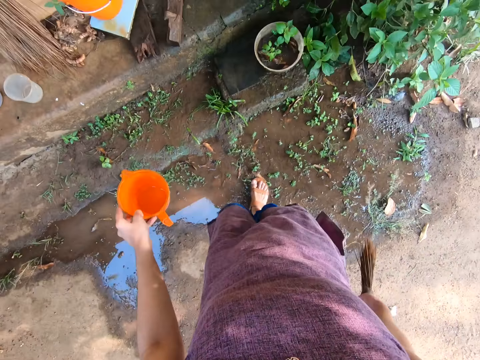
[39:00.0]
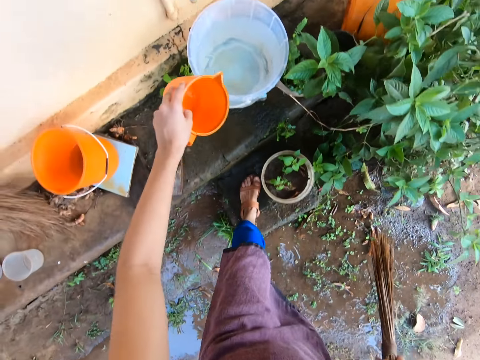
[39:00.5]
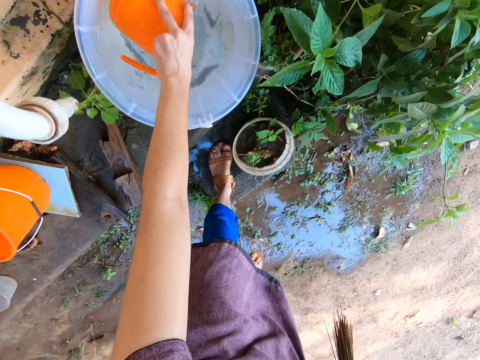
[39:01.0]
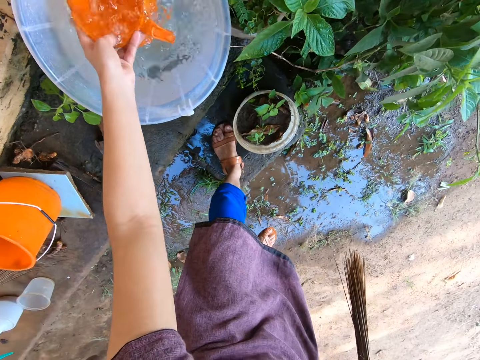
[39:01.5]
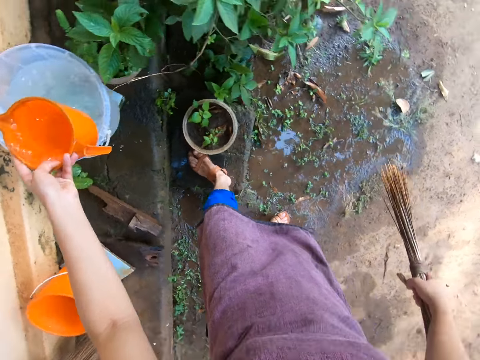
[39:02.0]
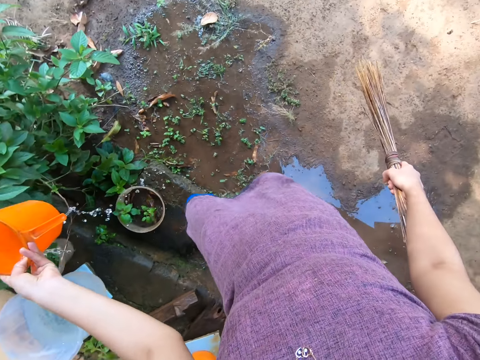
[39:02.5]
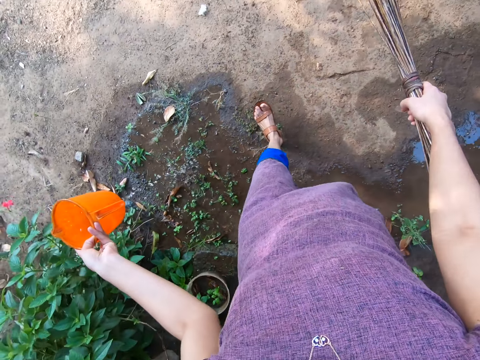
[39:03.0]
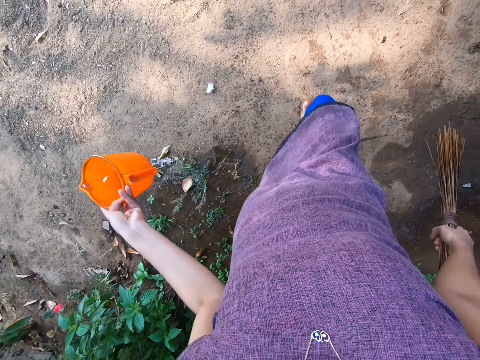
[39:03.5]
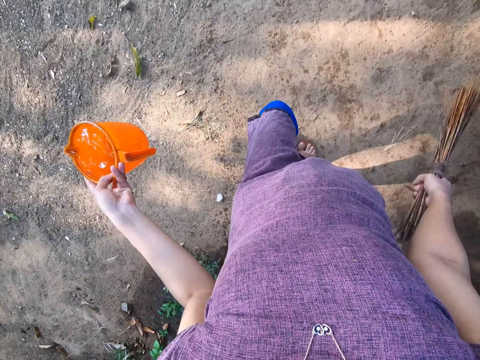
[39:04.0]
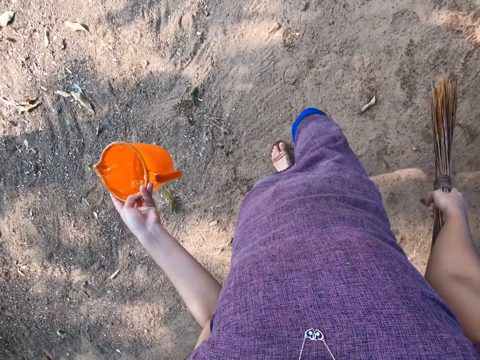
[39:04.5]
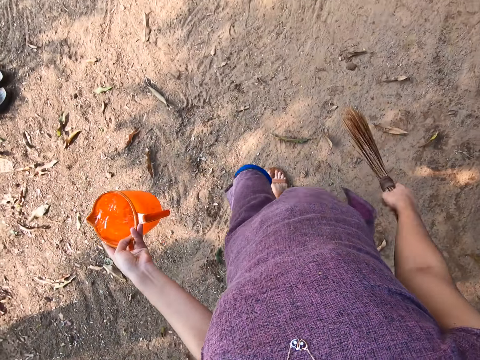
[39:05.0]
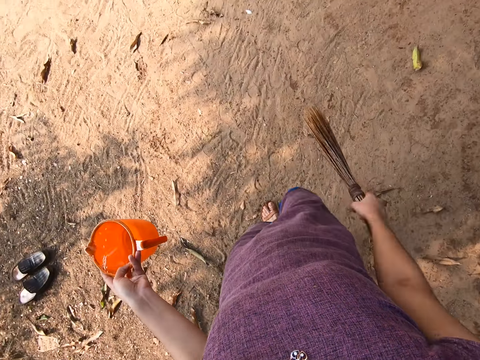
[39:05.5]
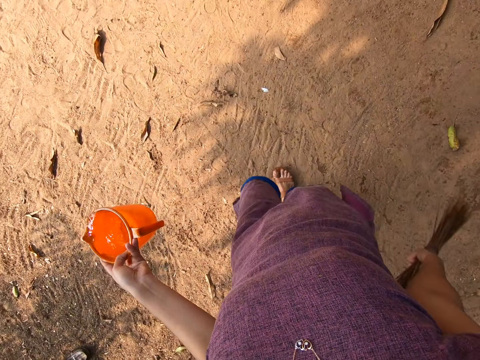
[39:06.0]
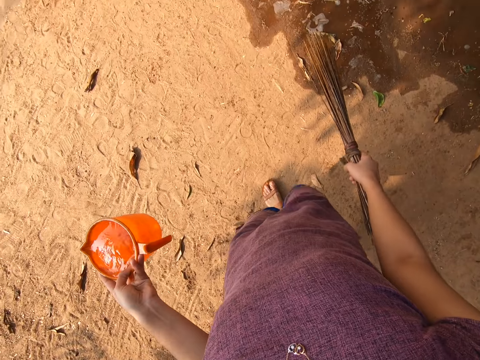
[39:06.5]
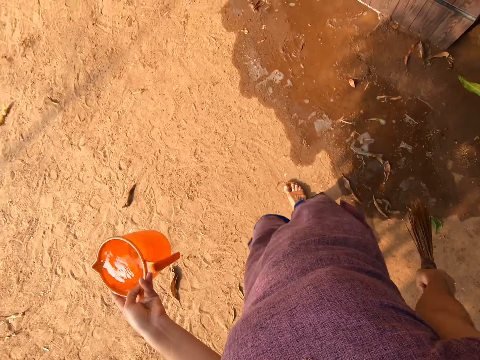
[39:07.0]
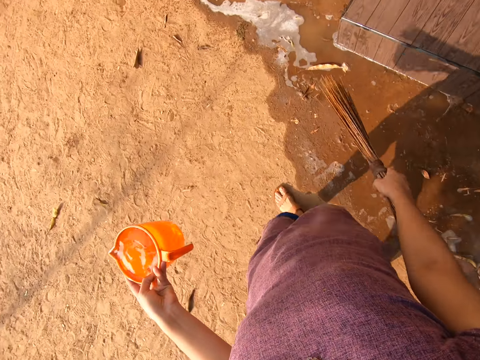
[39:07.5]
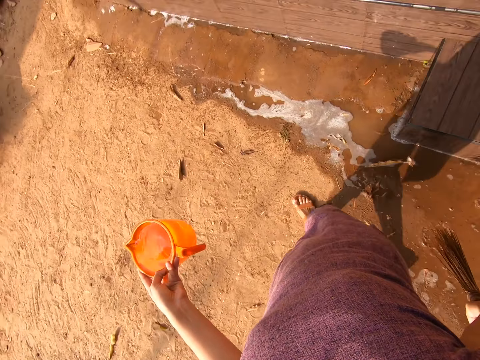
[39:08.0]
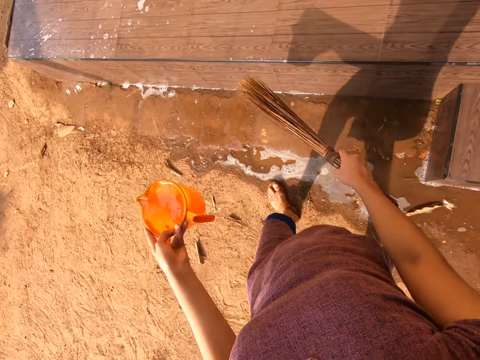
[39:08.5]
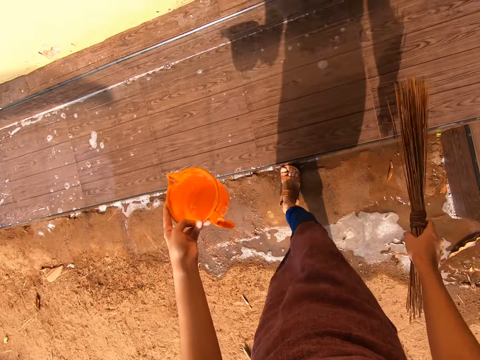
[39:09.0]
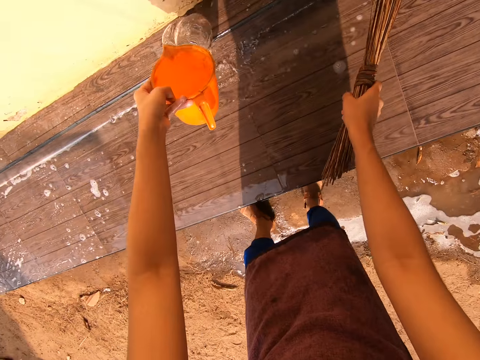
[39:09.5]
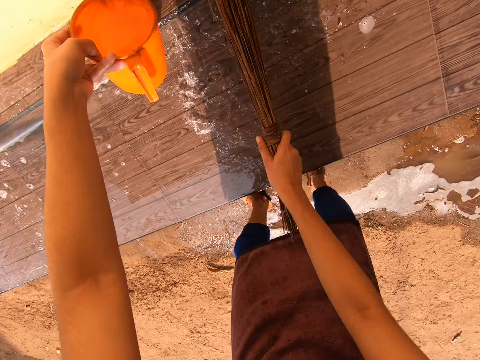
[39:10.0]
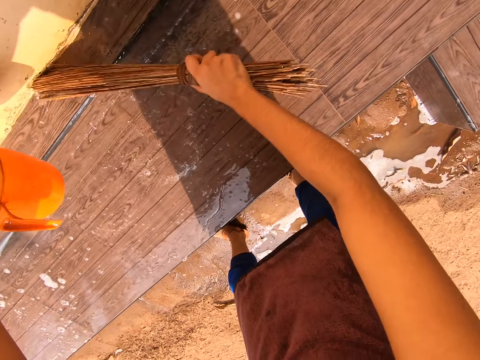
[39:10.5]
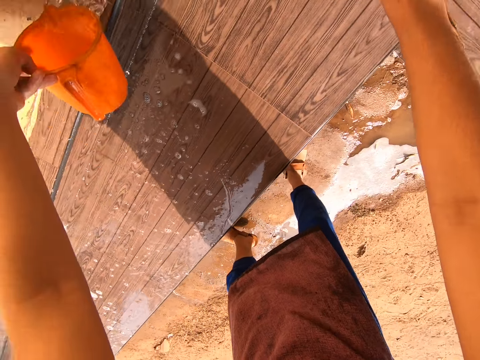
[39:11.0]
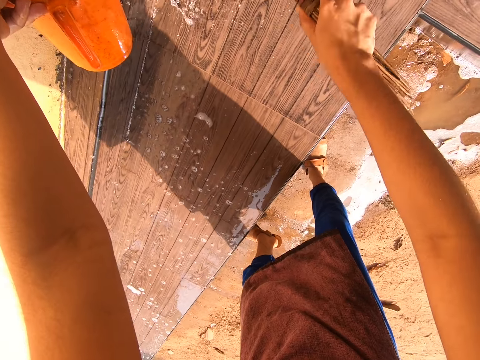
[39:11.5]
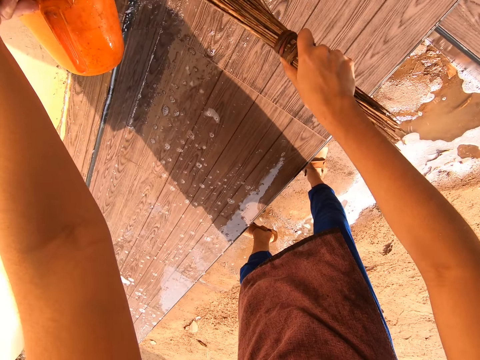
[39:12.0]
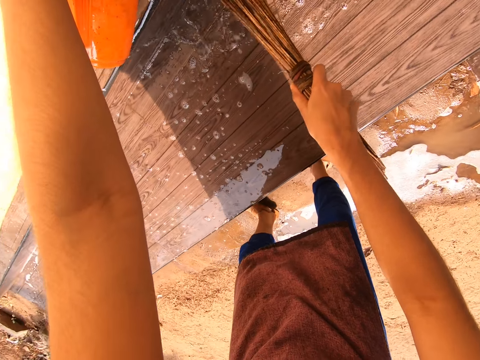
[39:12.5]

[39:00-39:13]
The camera wearer takes water from the bucket with the cup in her left hand. She walks around. She pours water on the staircase floor with the cup in her left hand. She scrubs the staircase floor with the broom in her right hand.

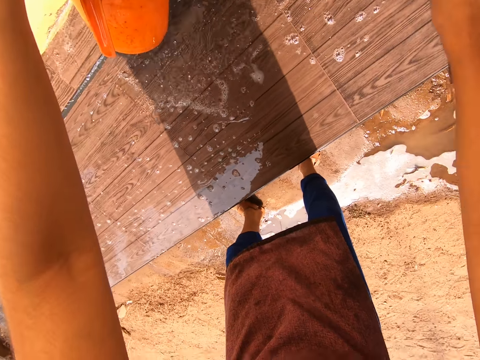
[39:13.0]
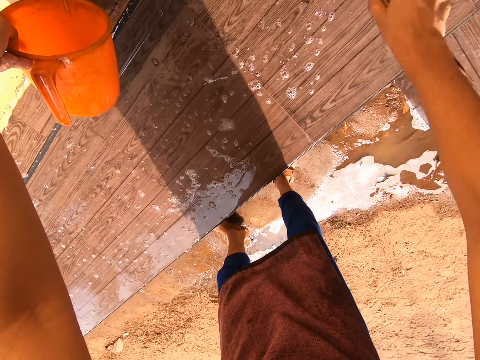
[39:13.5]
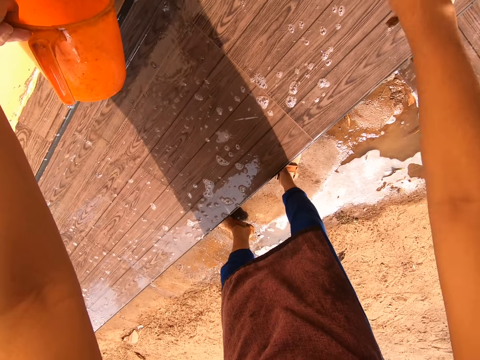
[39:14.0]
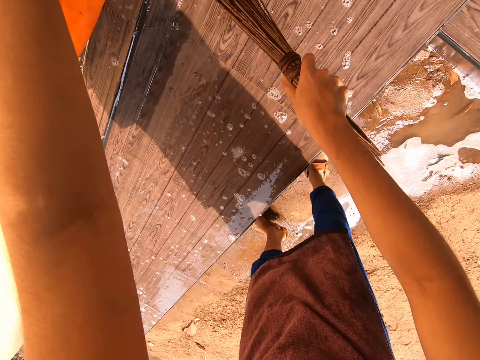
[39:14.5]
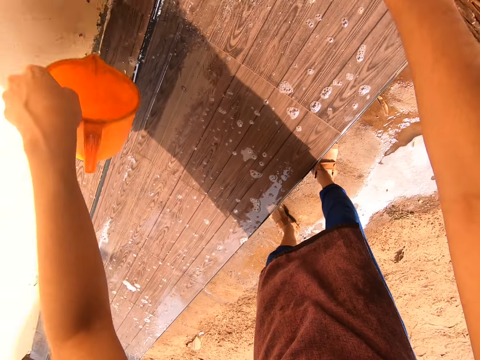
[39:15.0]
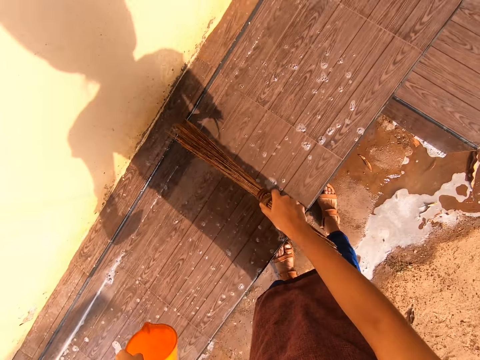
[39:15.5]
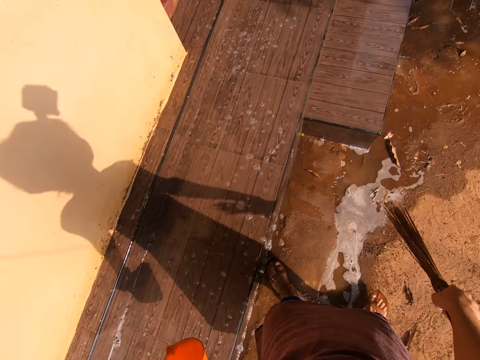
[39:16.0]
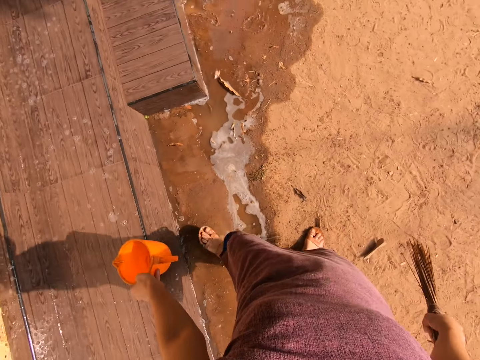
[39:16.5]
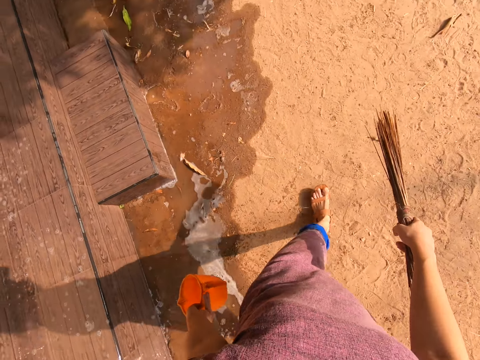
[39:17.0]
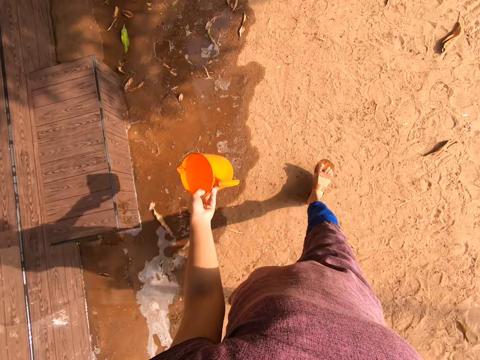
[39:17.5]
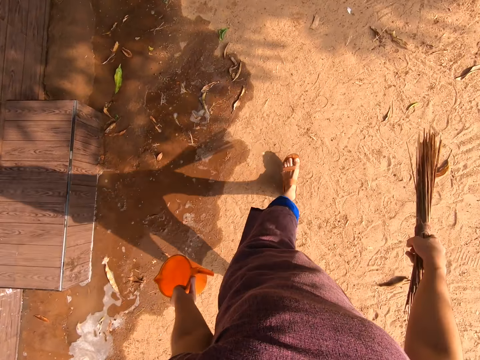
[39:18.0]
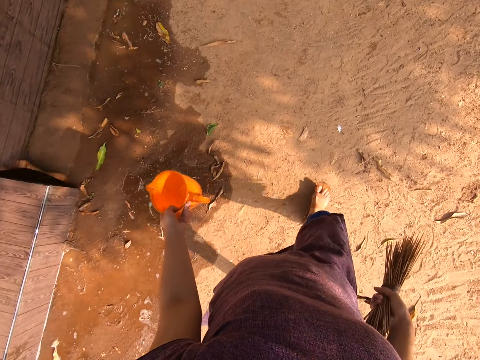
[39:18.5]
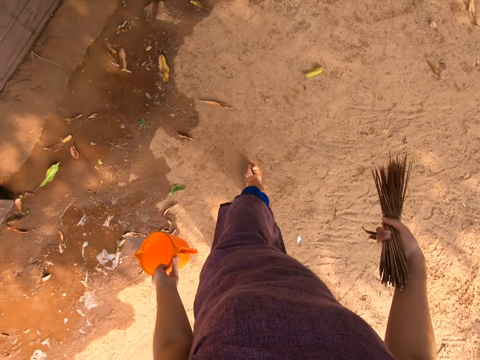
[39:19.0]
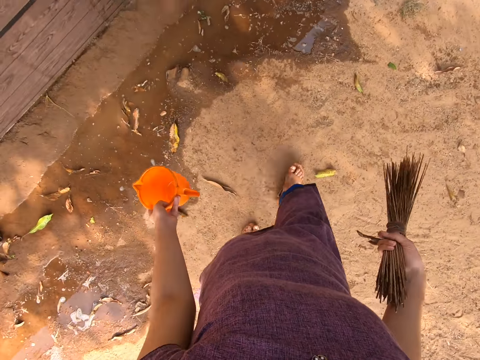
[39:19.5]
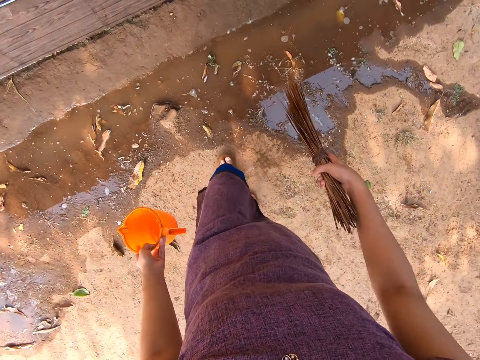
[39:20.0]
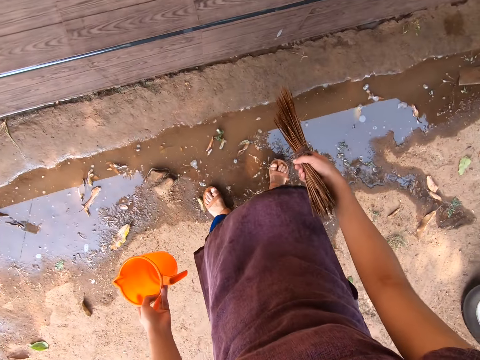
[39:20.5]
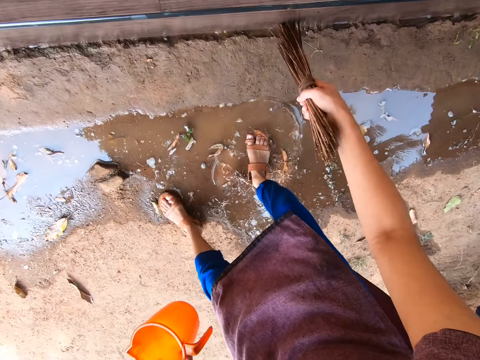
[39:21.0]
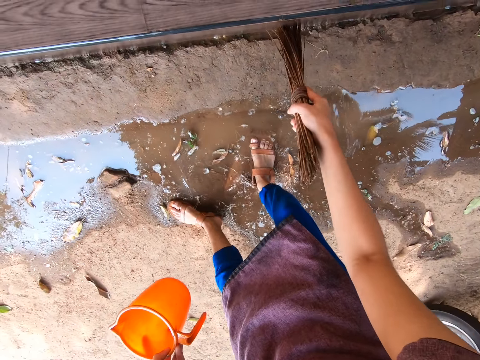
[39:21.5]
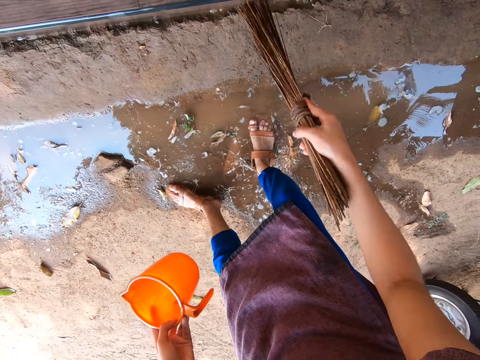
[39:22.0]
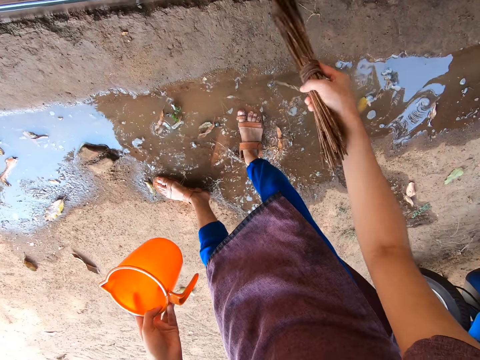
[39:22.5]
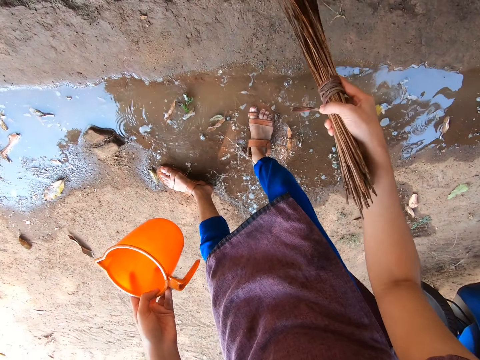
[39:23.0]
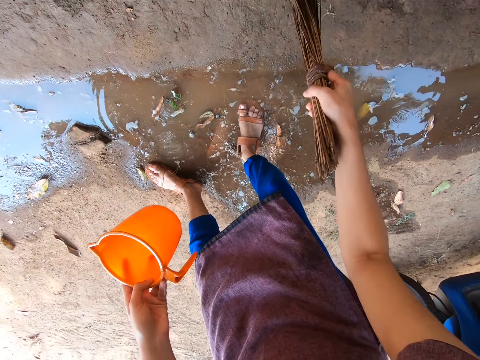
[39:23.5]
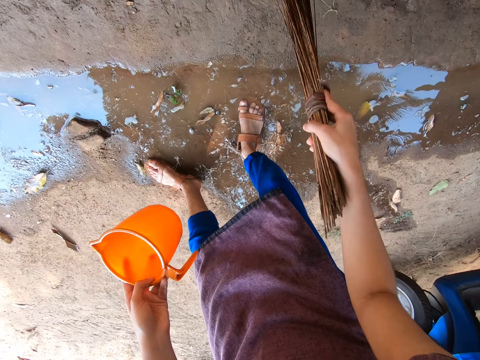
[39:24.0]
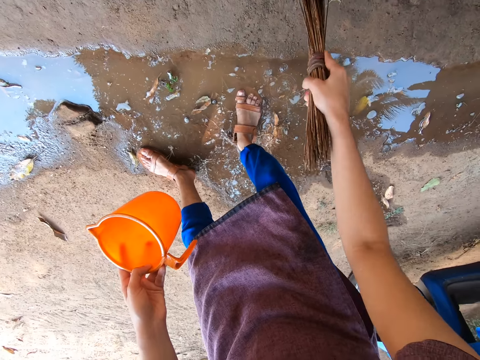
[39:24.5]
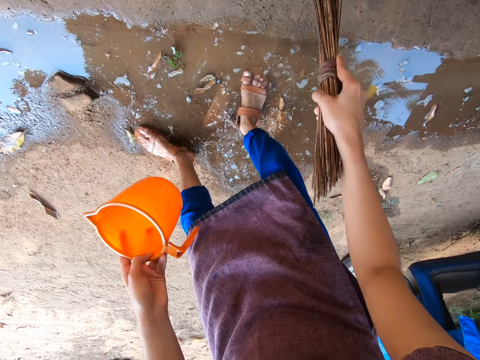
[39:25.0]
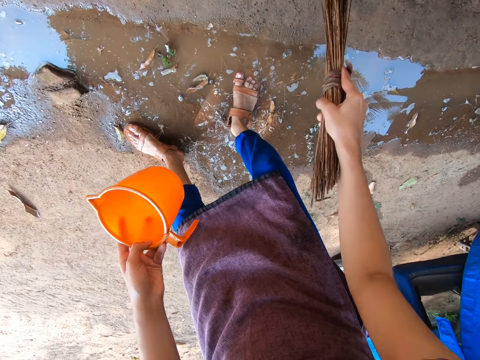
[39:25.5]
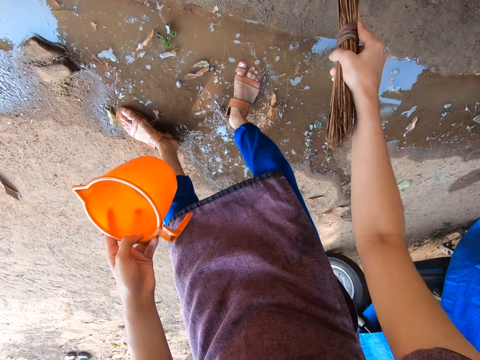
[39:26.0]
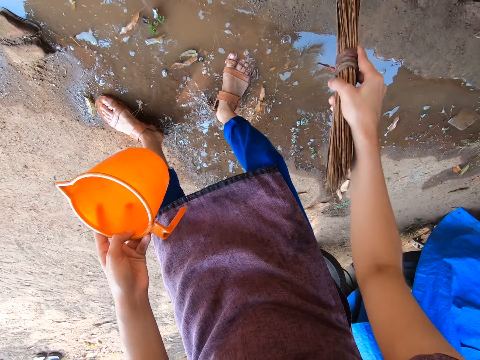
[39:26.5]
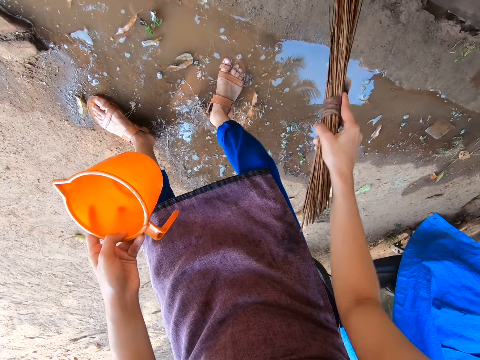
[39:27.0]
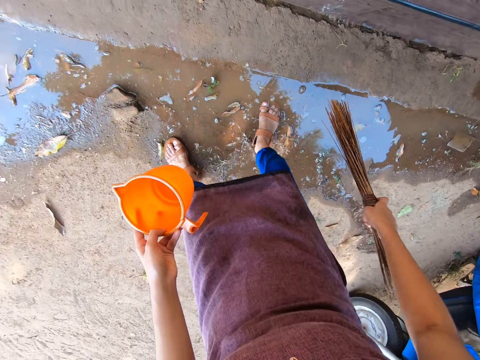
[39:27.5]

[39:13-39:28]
The camera wearer pours water on the staircase floor with the cup in her left hand. She scrubs the staircase floor with the broom in her right hand. She walks around. She scrubs the staircase with the broom in her right hand.
